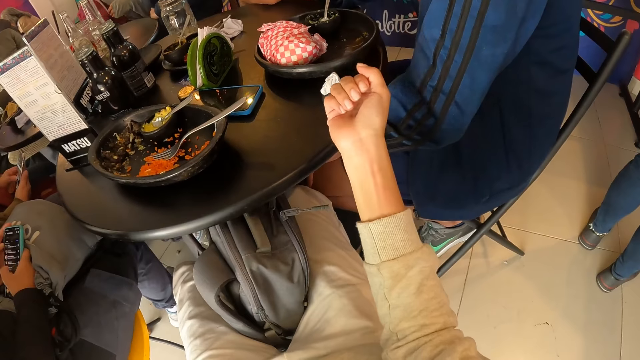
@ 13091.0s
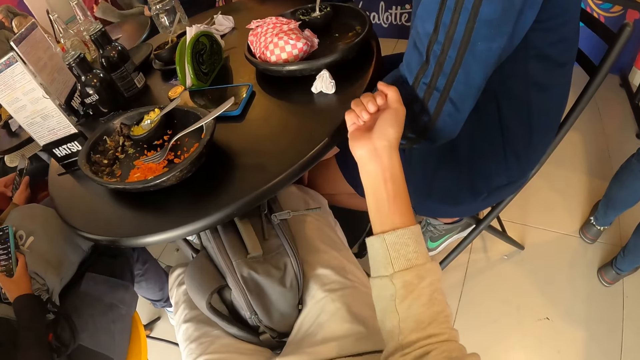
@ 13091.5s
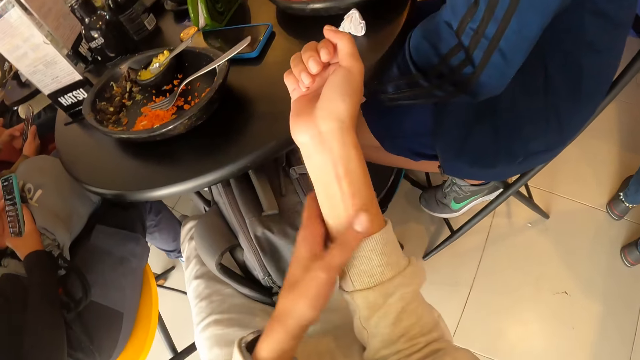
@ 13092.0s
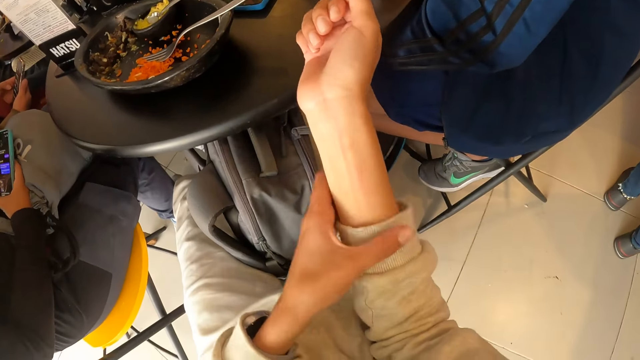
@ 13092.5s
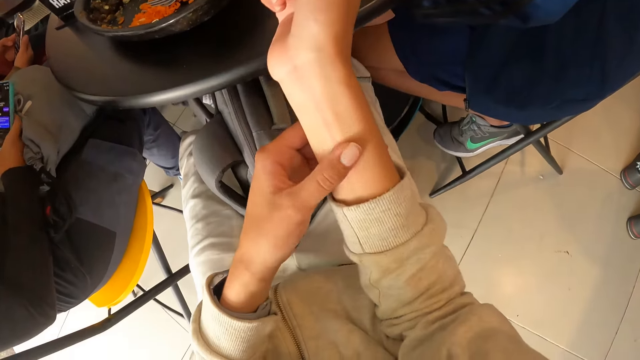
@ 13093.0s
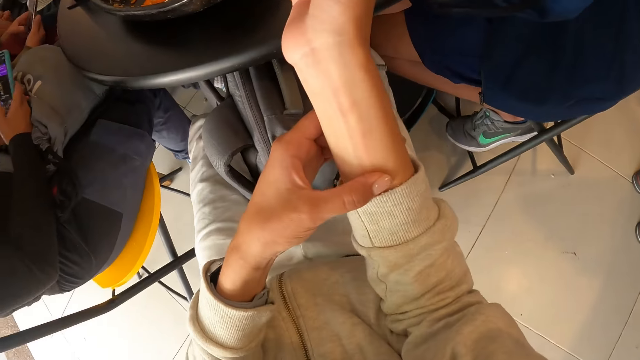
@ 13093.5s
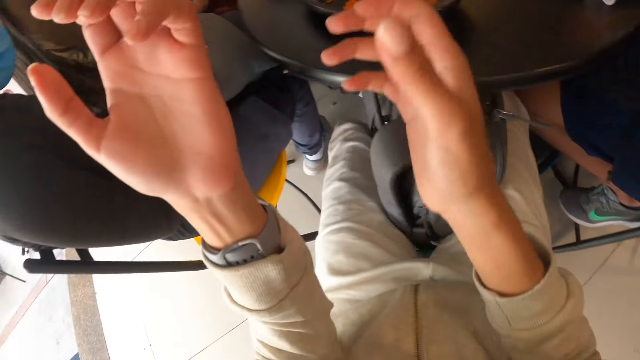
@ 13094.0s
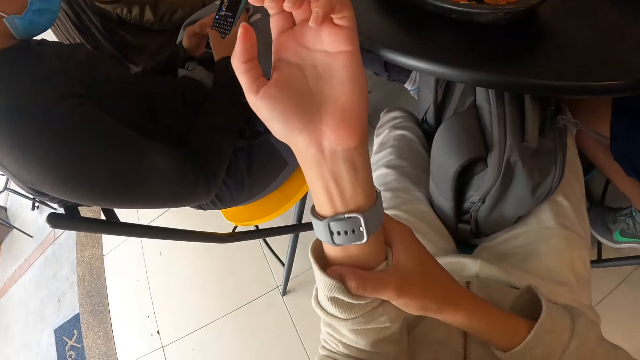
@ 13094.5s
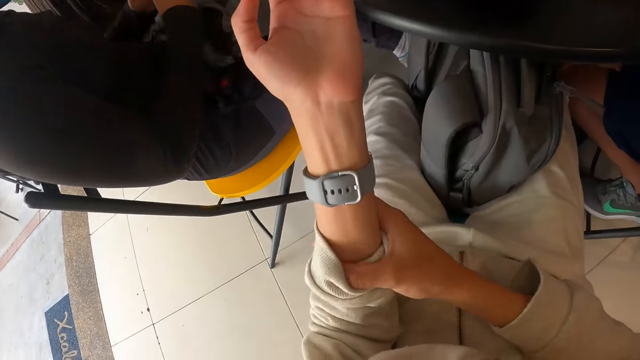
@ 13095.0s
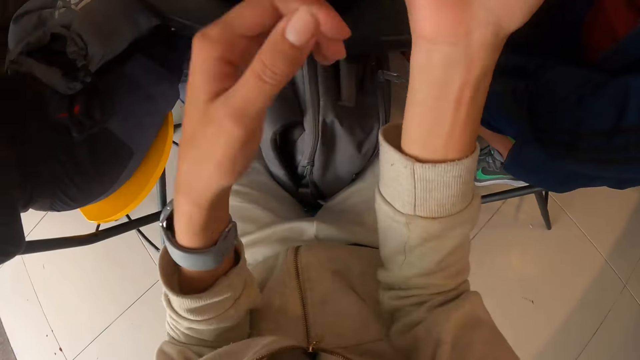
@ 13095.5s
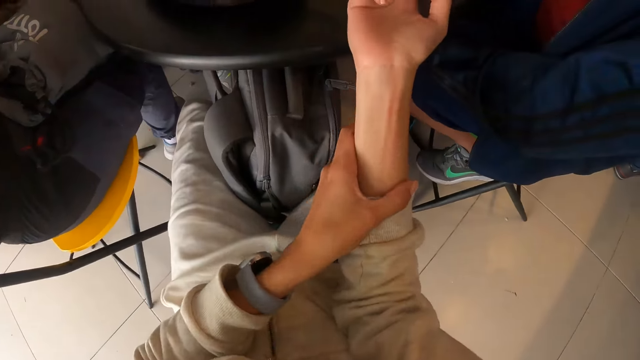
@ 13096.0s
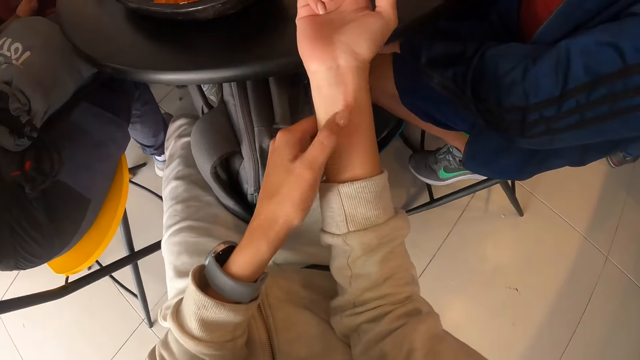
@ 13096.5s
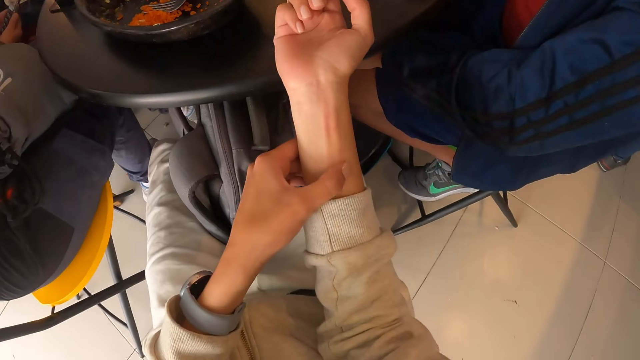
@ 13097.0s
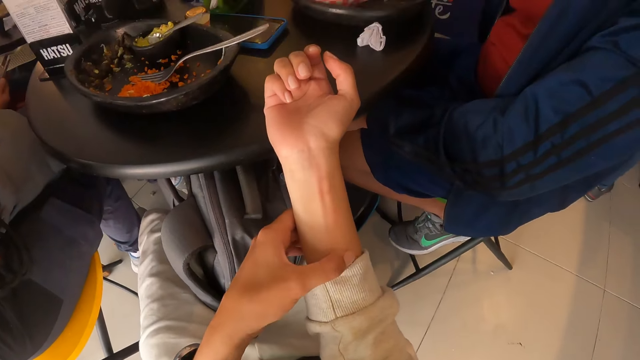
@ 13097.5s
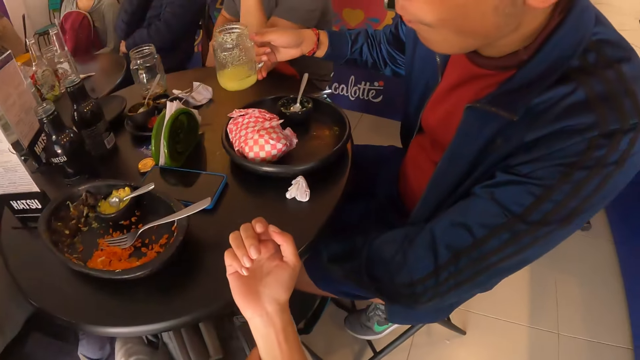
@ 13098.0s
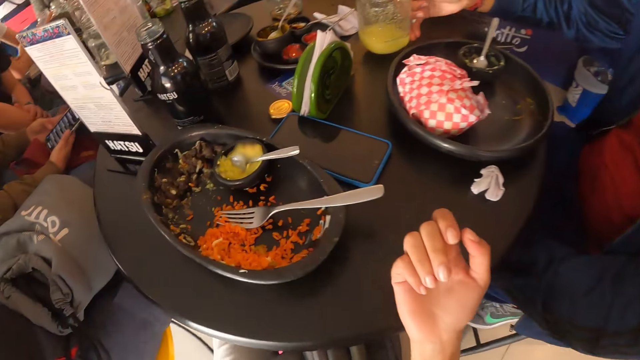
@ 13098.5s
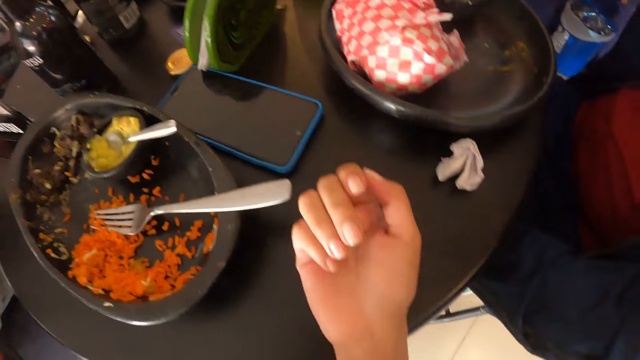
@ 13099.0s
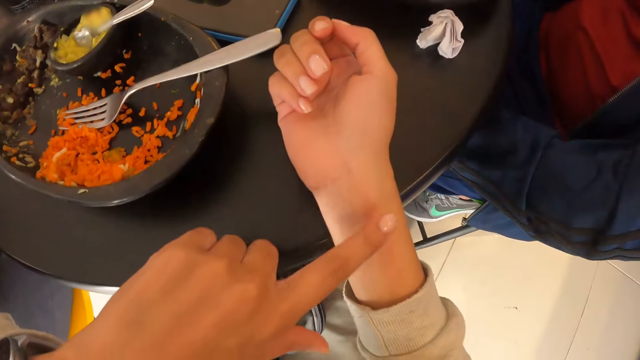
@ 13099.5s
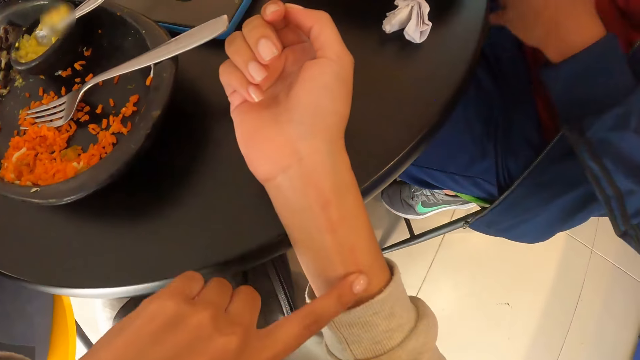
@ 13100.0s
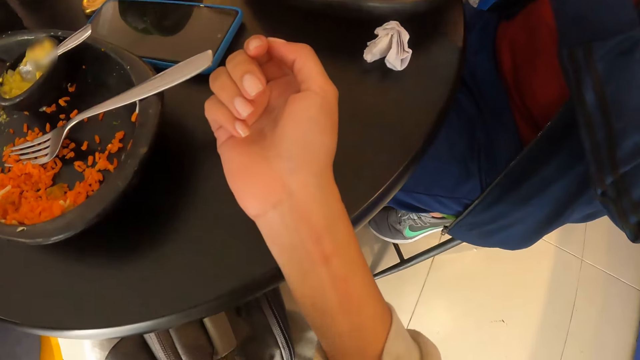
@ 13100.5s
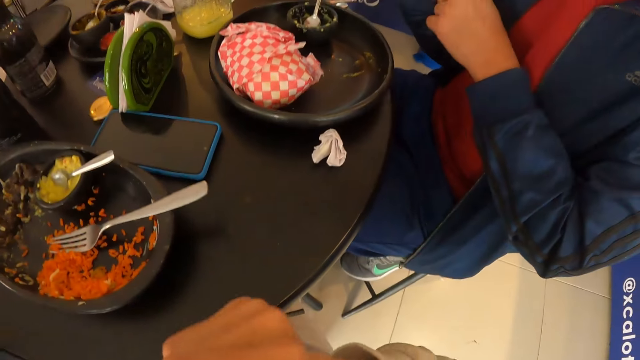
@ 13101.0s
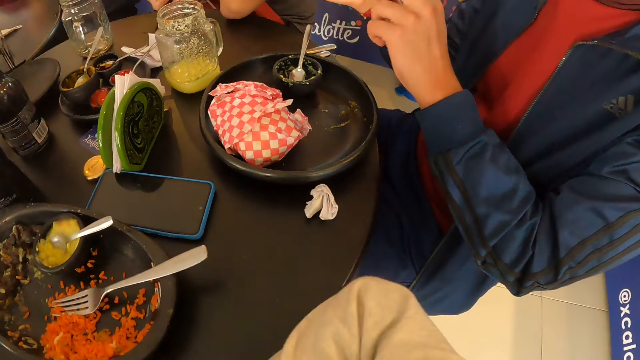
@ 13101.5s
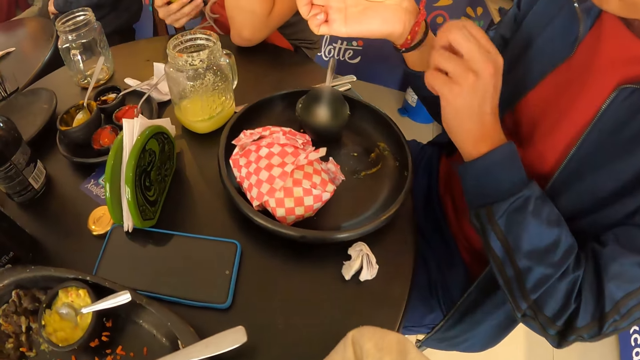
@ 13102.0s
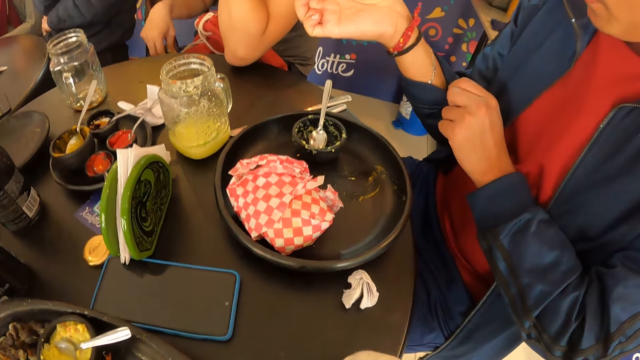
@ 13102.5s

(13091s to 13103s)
The camera wearer pulls the cloth sleeve of her right hand with her left hand. She touches her right hand with her left hand. She pulls the cloth sleeve of her left hand with her right hand. She pulls the cloth sleeve of her right hand with her left hand. She touches her right hand with her left hand. The man places a glass cup in his right hand on the table. The camera wearer looks around the room. She touches her right hand with her left hand. The man pulls the cloth sleeve of his right hand with his left hand.

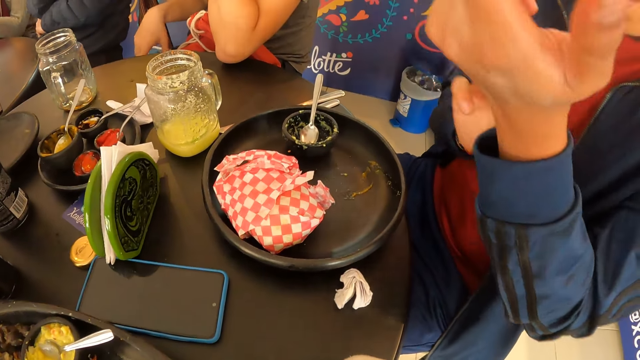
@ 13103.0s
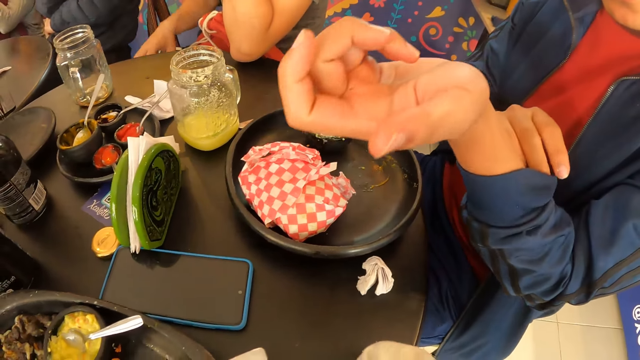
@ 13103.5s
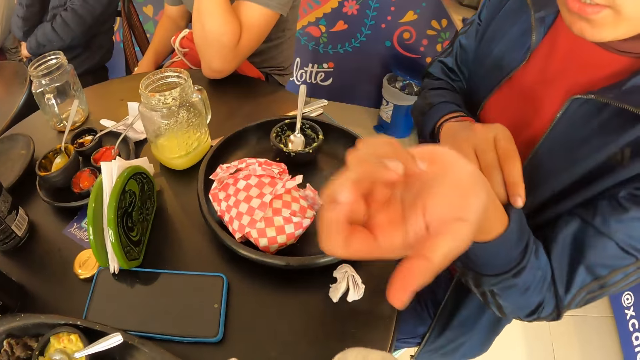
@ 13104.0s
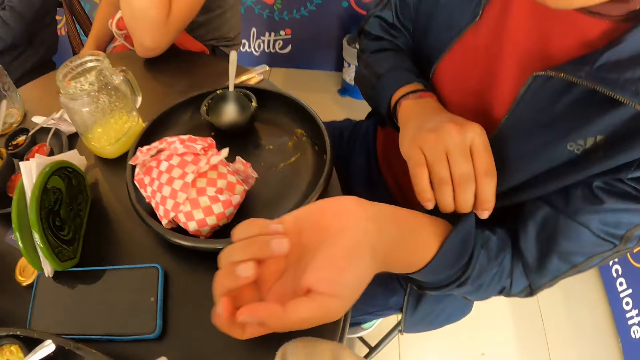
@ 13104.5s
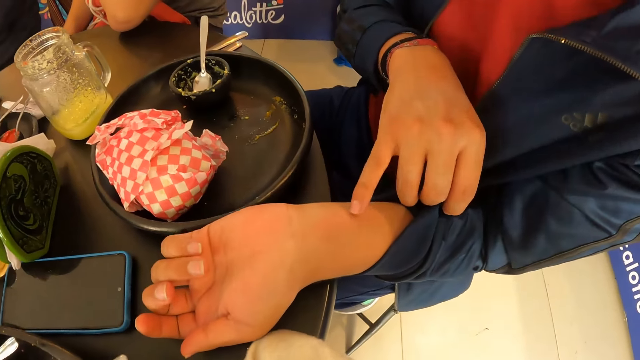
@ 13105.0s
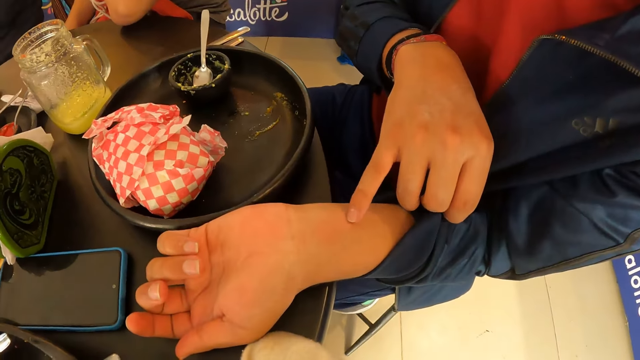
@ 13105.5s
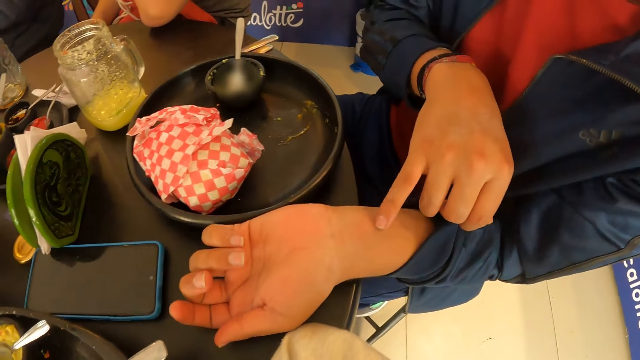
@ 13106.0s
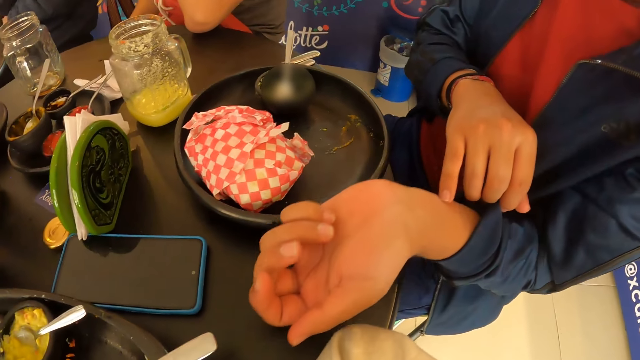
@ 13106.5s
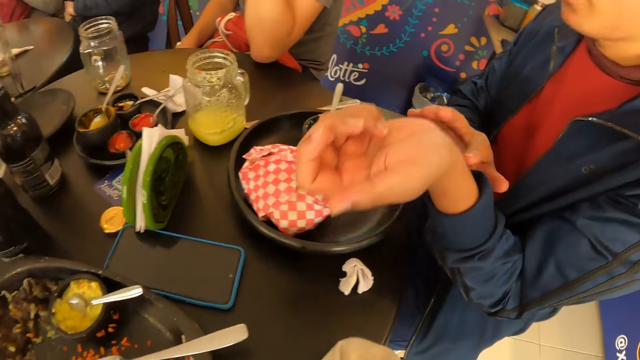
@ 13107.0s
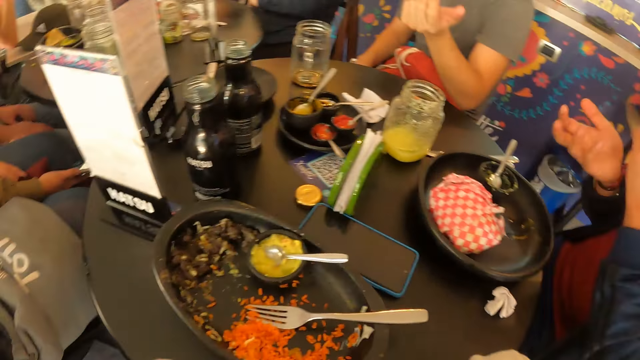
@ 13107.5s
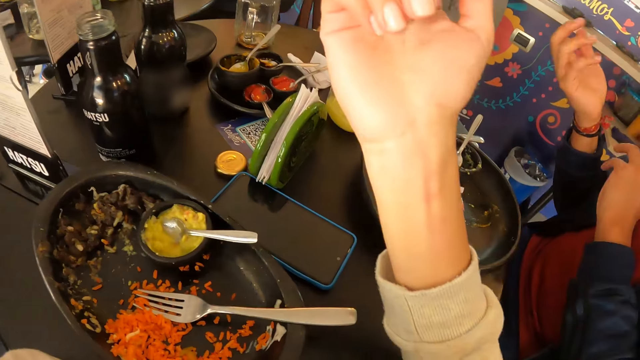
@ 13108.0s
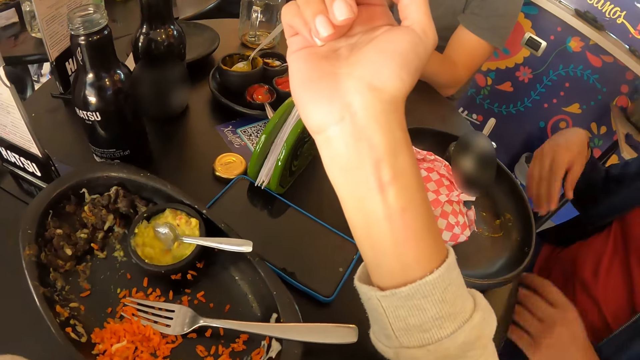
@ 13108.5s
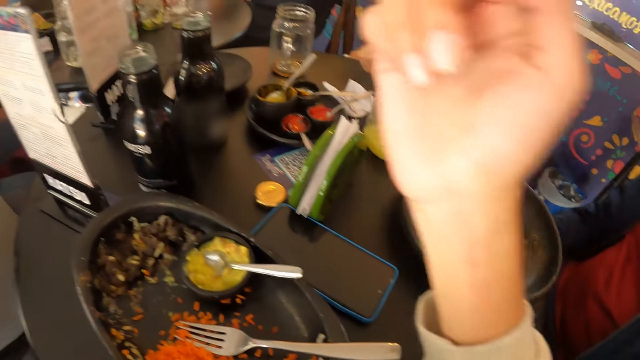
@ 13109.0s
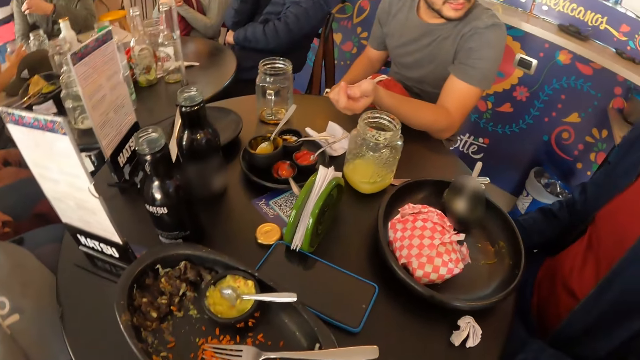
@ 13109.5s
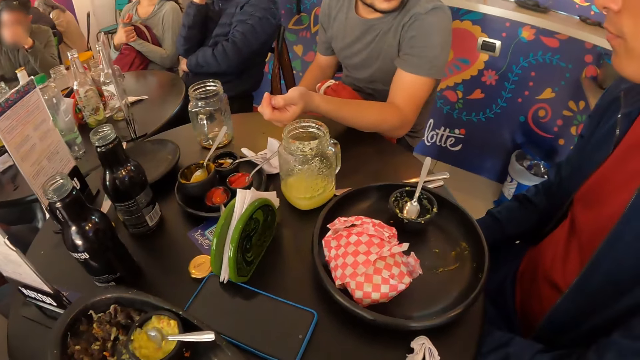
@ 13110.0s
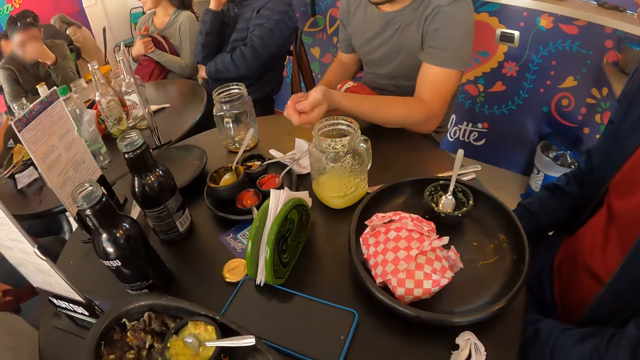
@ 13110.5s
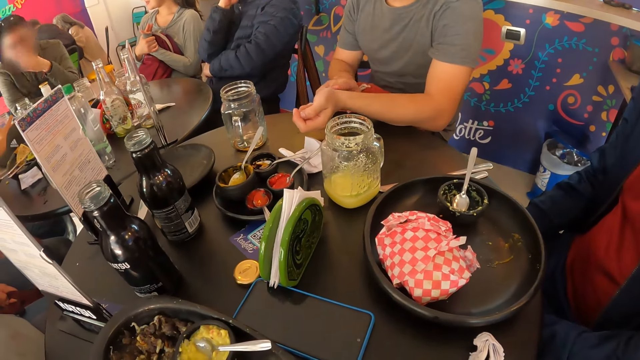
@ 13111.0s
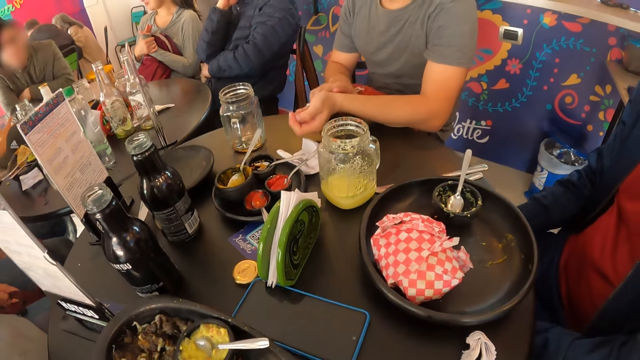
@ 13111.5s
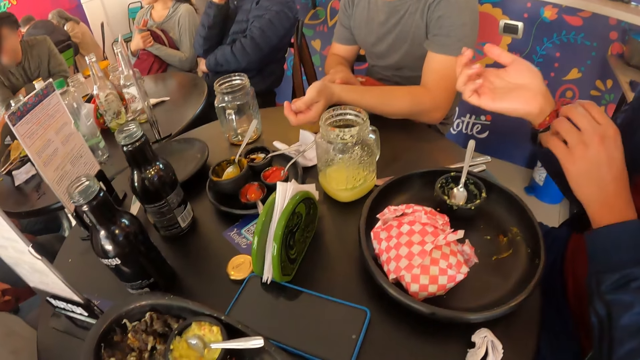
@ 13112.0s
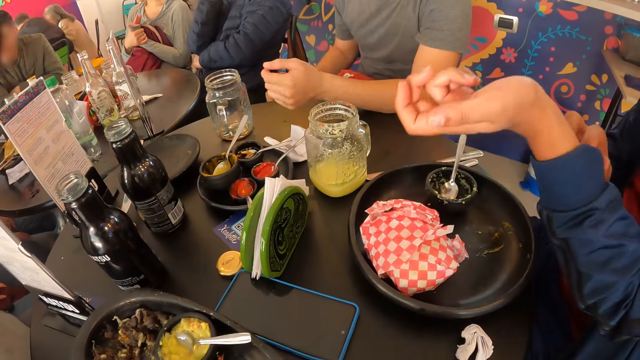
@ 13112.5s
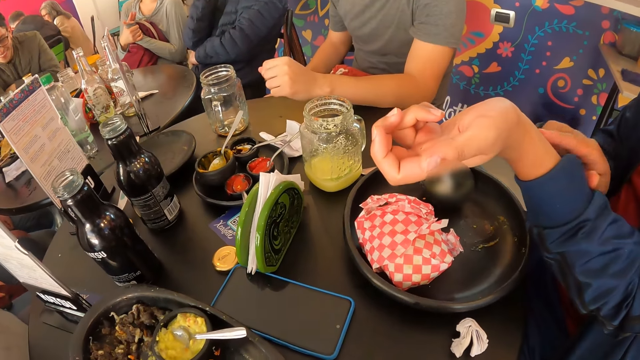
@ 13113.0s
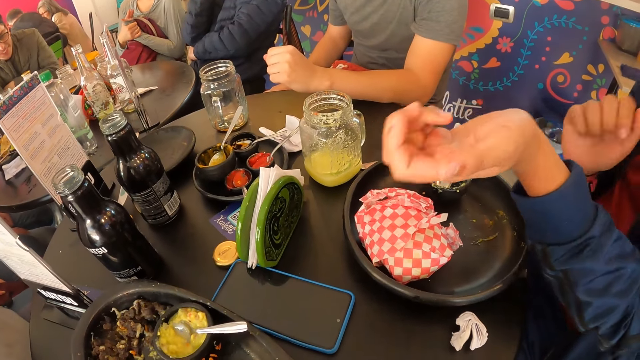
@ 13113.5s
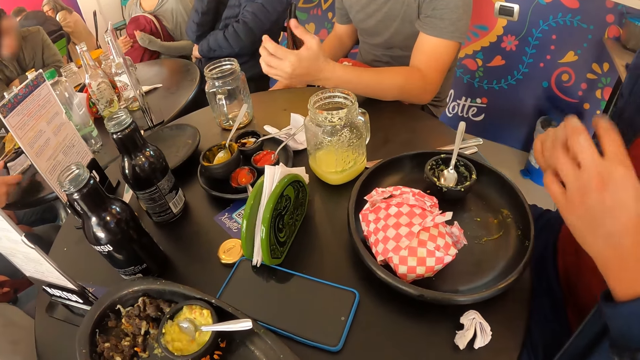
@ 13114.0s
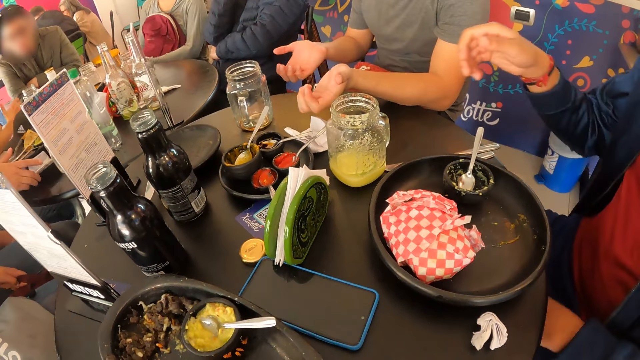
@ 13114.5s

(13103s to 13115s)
A man pulls the cloth sleeve of his left hand with his right hand. The man touches his left hand with his right hand. The camera wearer lifts his hand. Another man touches his left hand with his right hand. The first man touches his left hand with his right hand.
